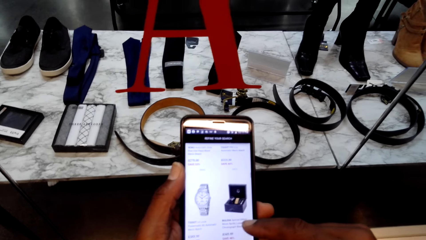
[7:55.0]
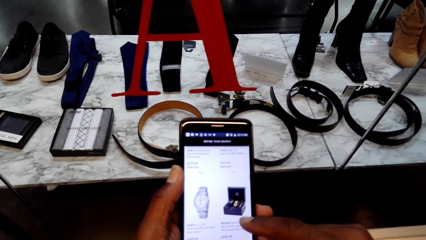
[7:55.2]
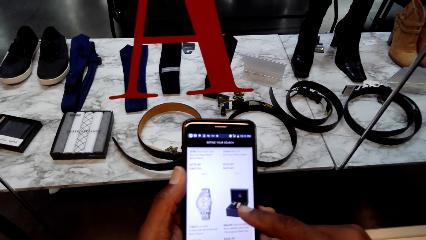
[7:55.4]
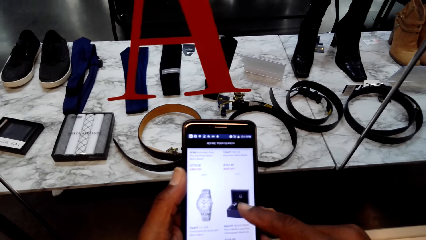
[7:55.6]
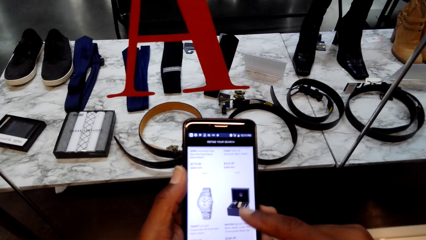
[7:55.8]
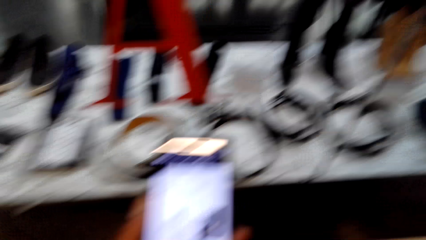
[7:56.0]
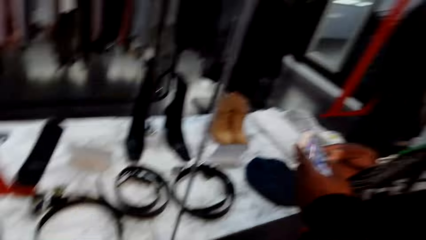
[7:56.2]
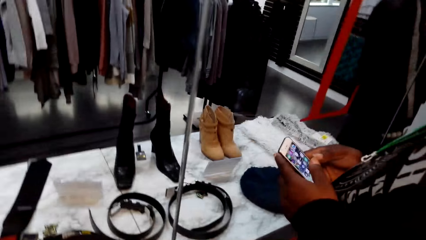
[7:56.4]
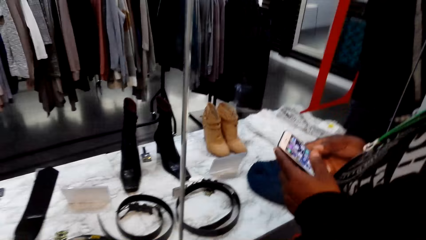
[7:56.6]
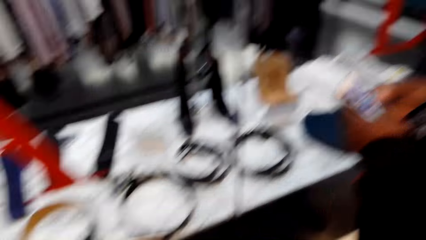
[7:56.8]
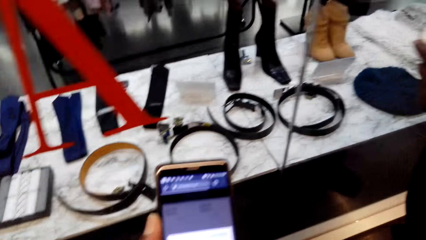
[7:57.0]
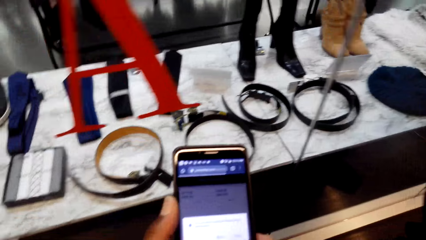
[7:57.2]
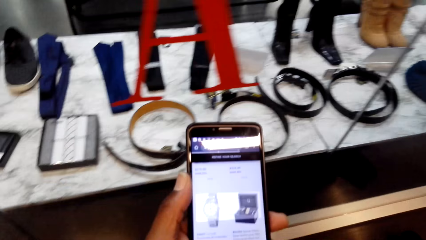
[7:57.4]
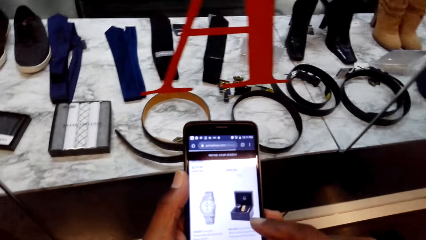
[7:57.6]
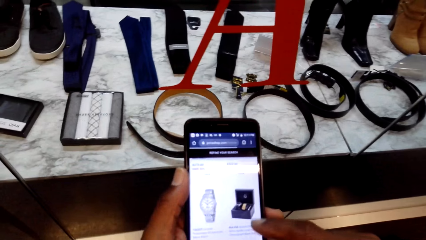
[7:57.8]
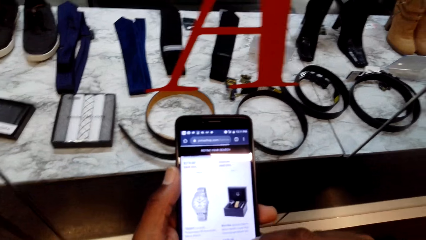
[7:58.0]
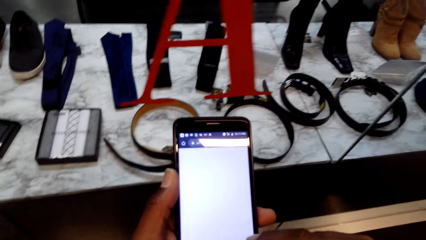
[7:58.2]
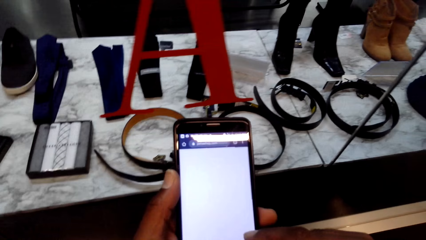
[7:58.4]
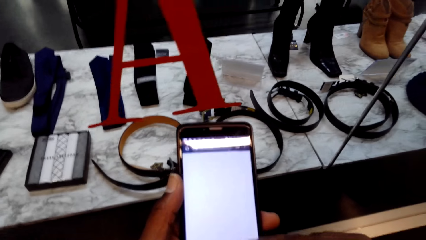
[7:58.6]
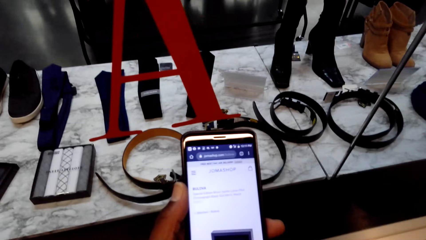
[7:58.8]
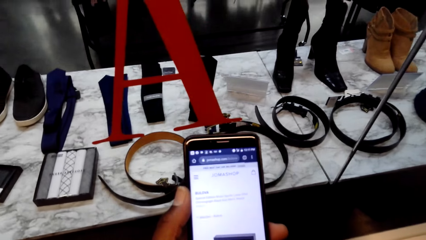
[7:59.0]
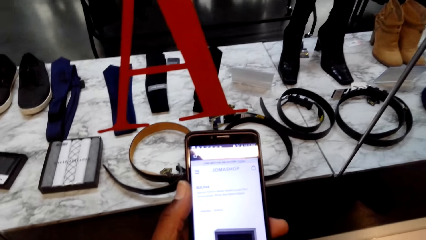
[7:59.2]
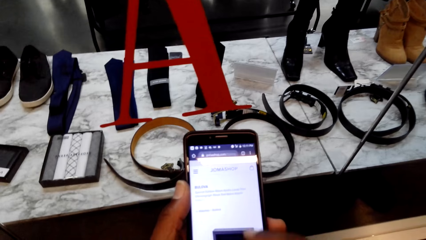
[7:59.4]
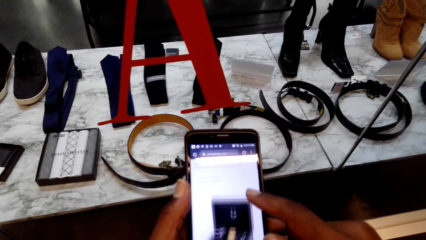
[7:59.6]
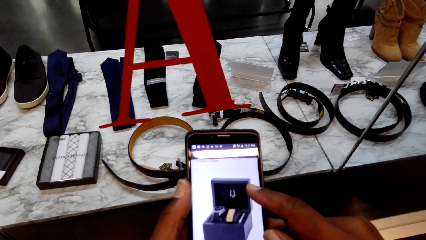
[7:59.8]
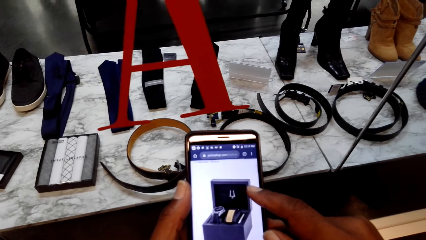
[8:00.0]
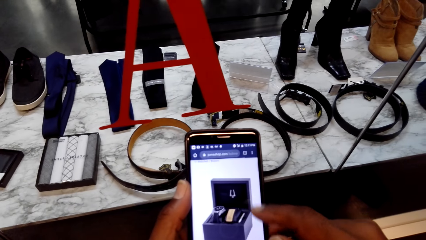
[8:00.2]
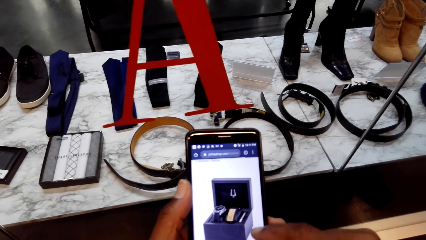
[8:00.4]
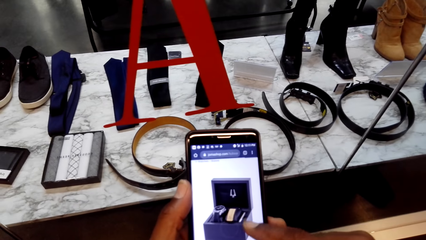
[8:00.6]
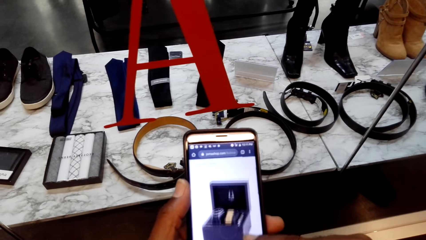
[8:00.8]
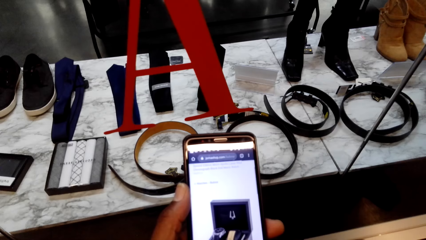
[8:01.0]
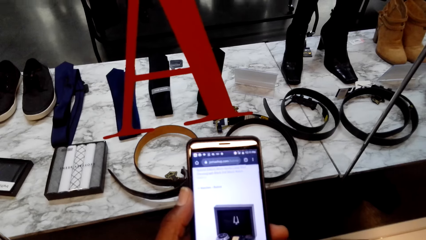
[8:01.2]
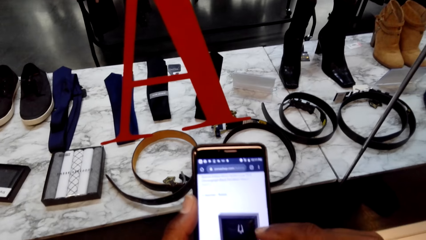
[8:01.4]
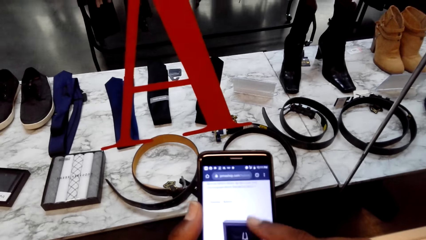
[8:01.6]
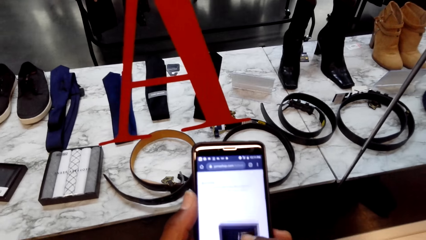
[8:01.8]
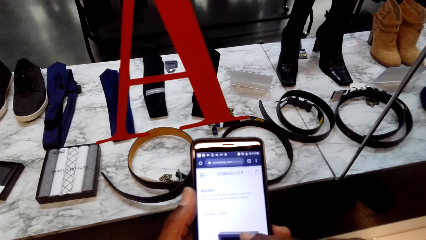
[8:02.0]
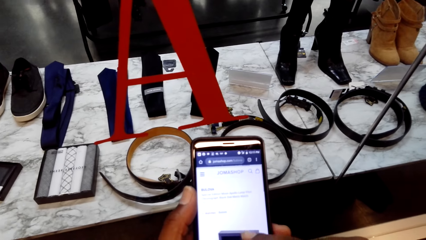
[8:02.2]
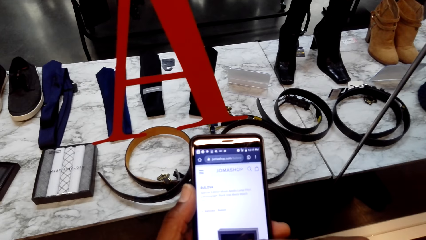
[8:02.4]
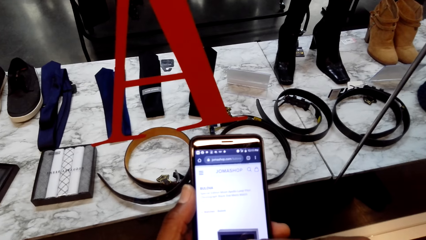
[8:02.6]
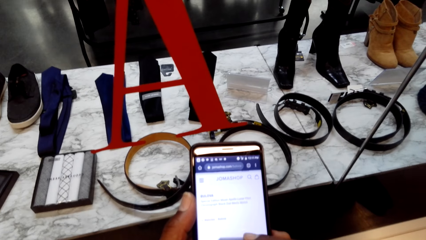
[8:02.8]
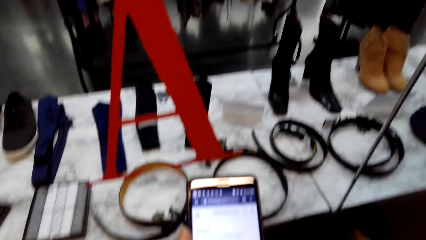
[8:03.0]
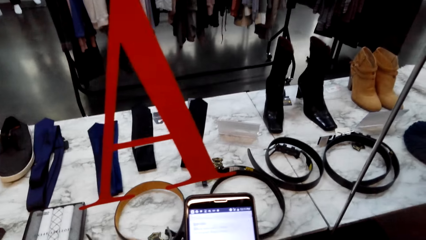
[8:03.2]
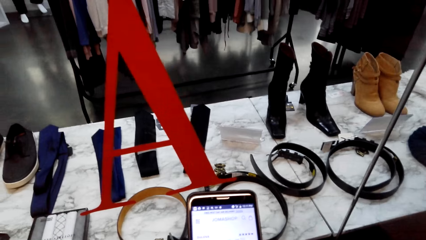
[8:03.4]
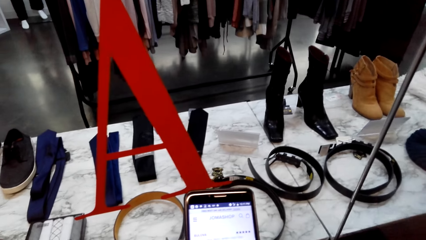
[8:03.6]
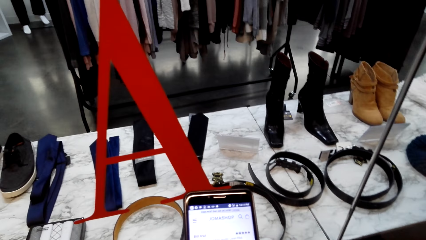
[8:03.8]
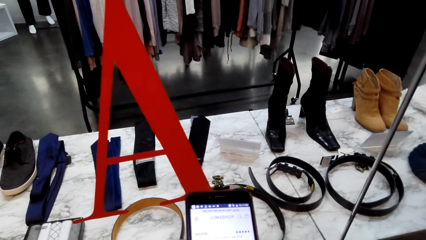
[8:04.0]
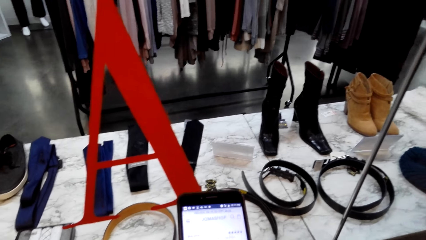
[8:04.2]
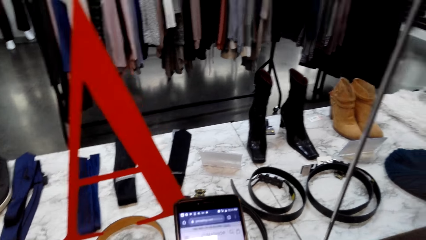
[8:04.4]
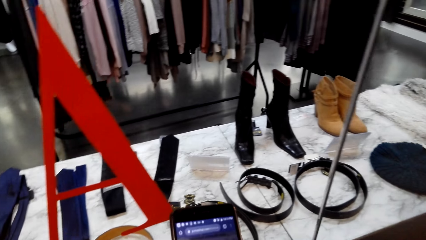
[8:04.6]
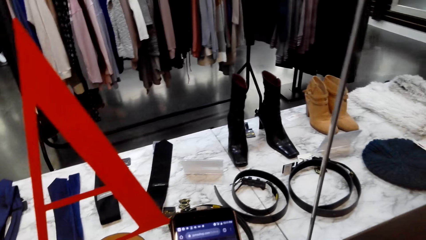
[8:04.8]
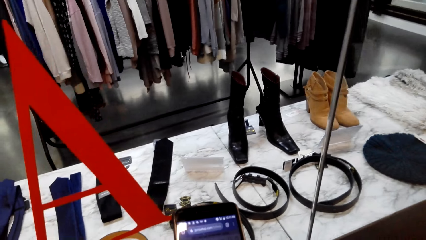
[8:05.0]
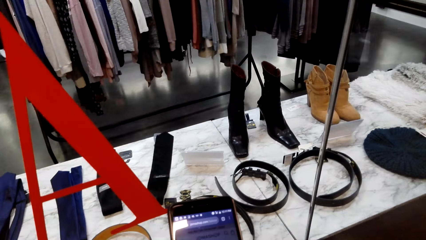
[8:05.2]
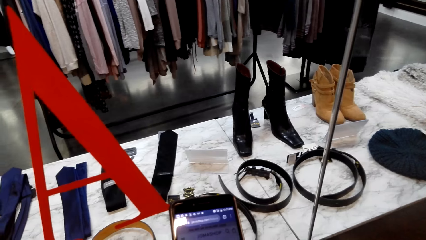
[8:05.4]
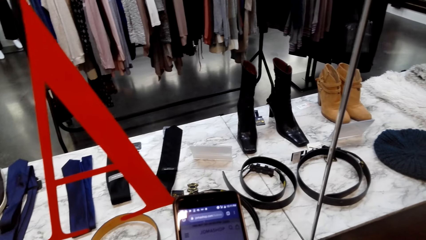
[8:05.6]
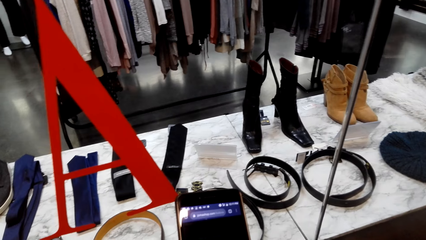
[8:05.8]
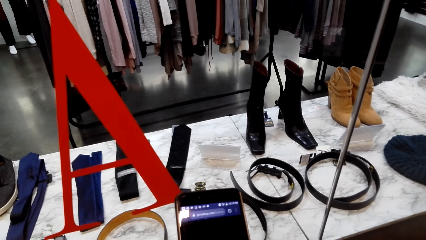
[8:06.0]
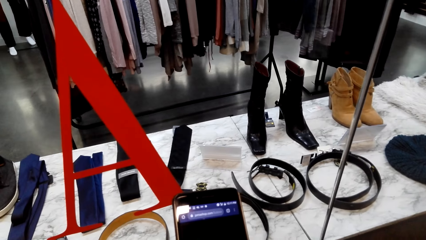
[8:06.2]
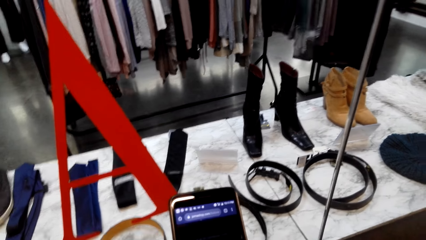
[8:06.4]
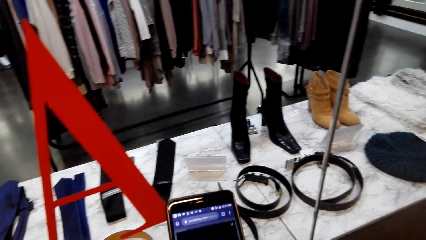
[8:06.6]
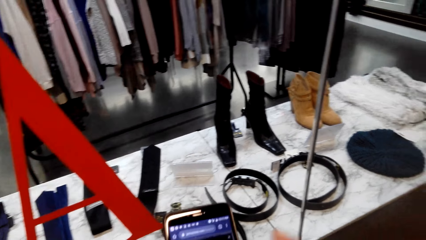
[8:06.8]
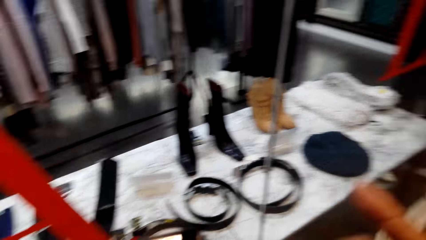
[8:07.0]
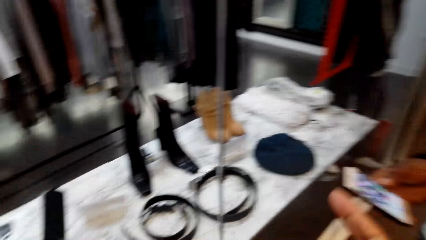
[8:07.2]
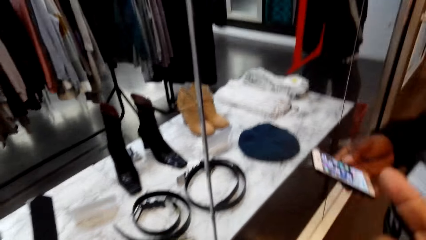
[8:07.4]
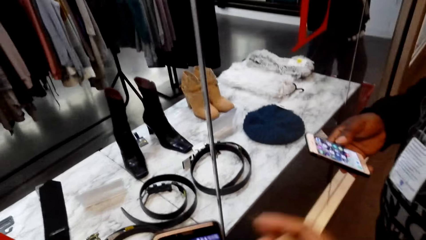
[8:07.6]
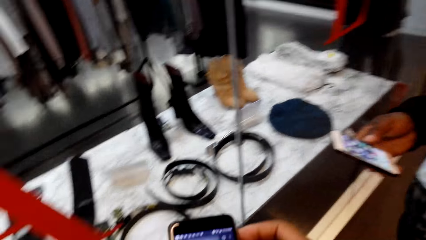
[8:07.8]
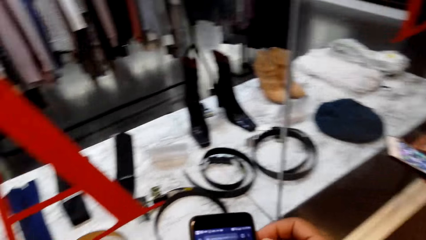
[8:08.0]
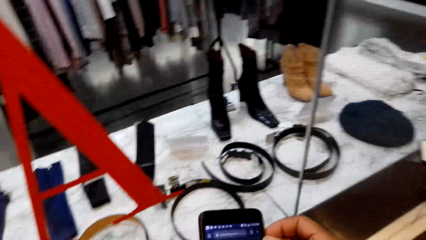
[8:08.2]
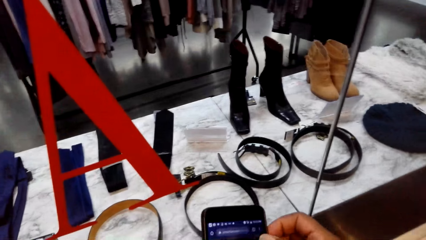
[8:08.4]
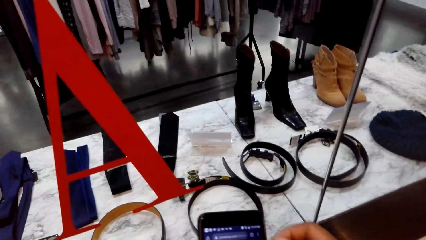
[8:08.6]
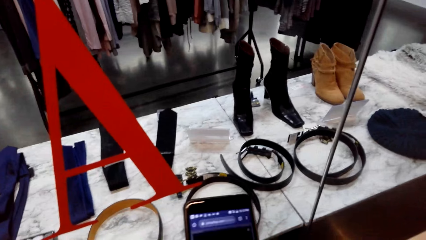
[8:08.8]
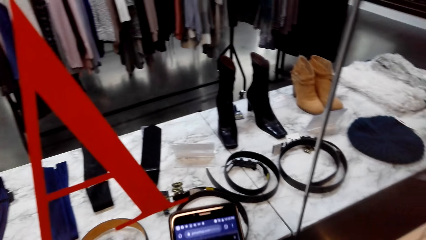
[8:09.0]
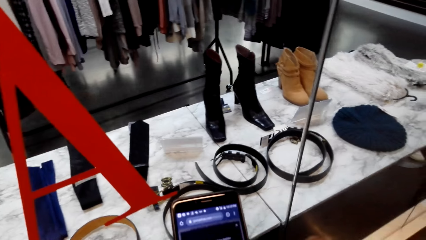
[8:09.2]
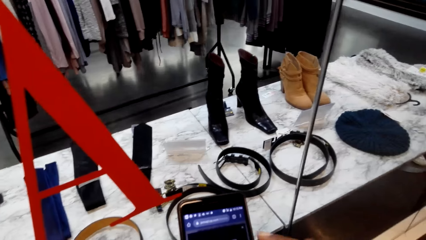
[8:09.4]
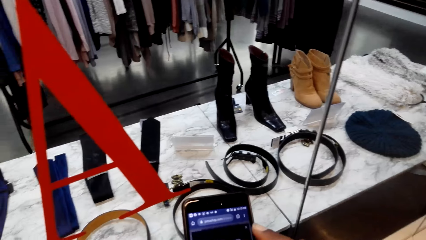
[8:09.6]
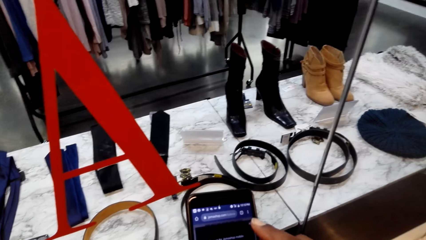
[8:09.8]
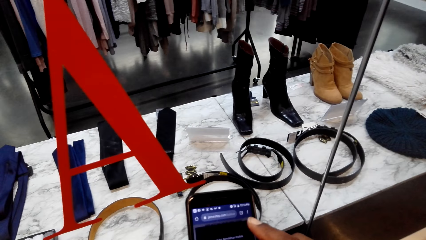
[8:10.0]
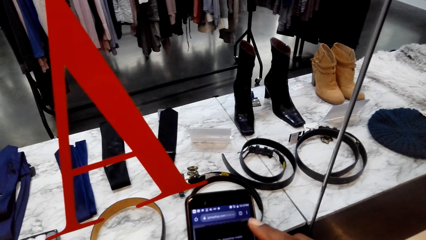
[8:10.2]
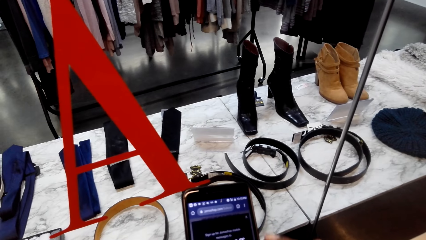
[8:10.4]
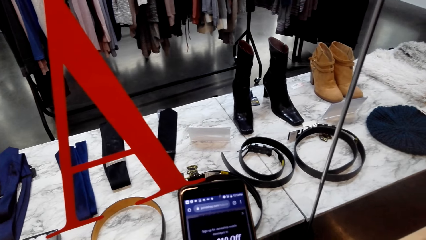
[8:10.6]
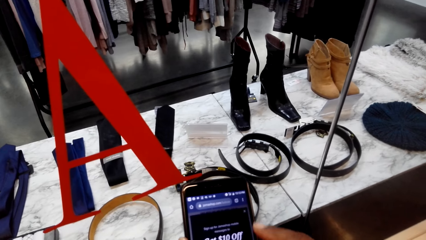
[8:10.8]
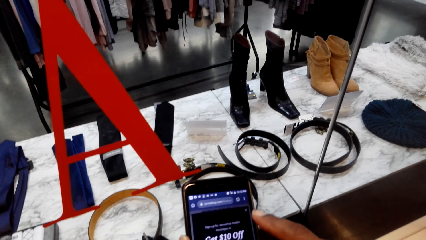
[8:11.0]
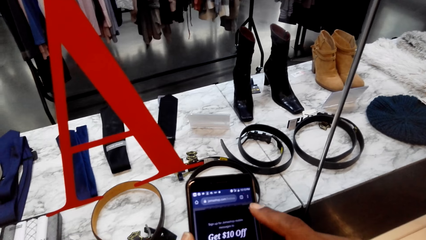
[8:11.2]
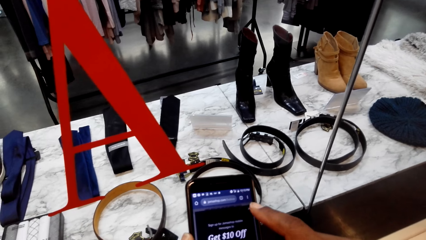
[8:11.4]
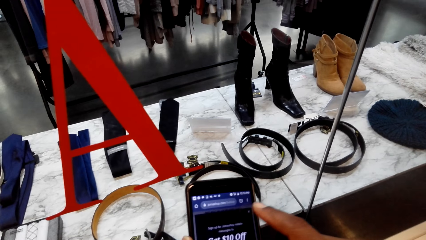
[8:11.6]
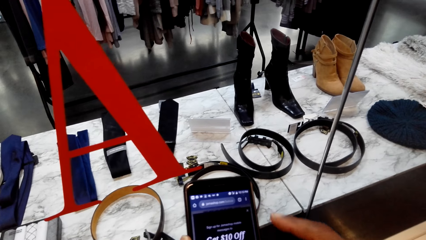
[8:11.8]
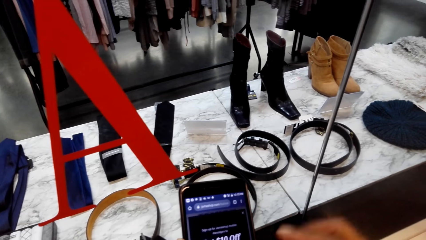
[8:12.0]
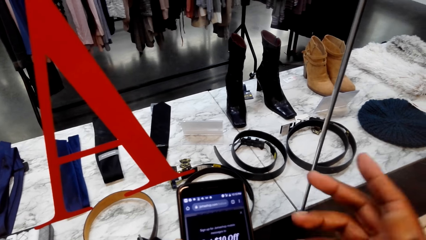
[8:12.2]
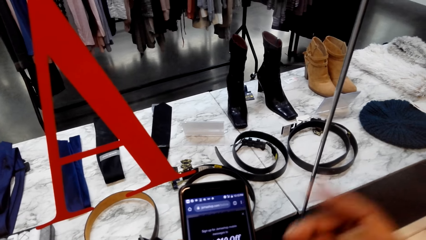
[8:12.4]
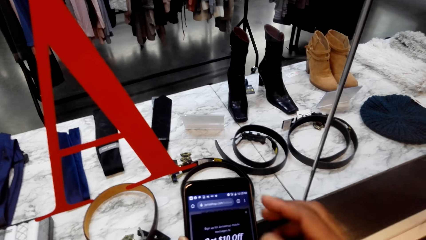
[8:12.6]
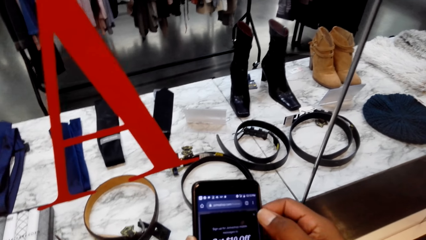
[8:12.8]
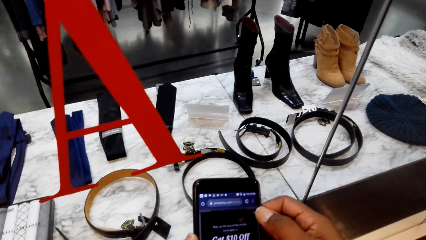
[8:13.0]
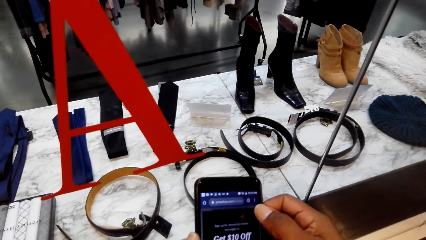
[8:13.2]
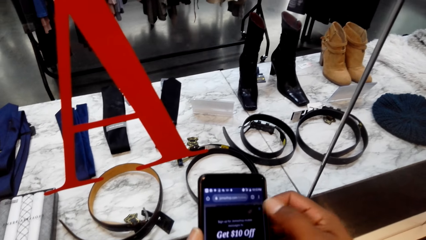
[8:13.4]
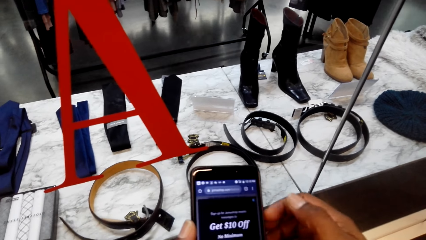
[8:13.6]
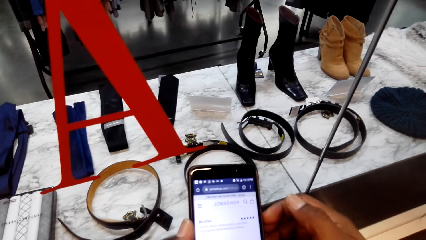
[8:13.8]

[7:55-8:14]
A man operates his phone. The man holds the phone. The camera wearer operates the phone. They speak with gestures. They operate the phone.
